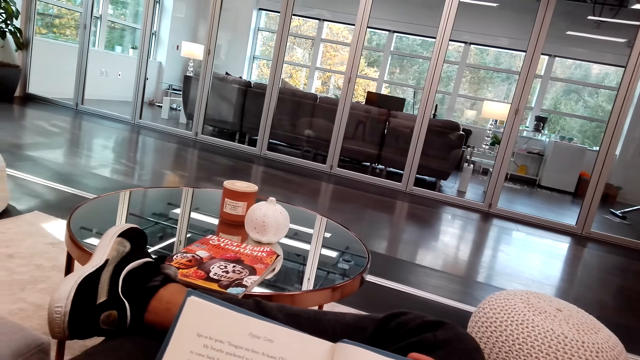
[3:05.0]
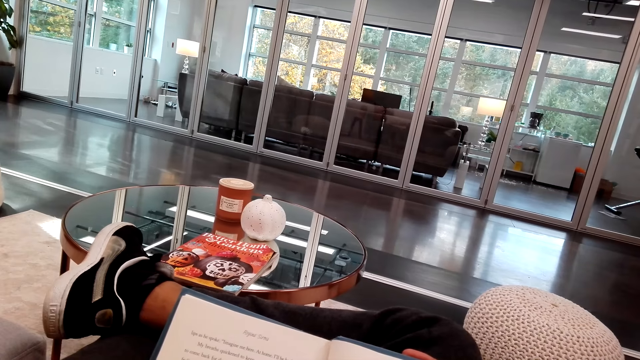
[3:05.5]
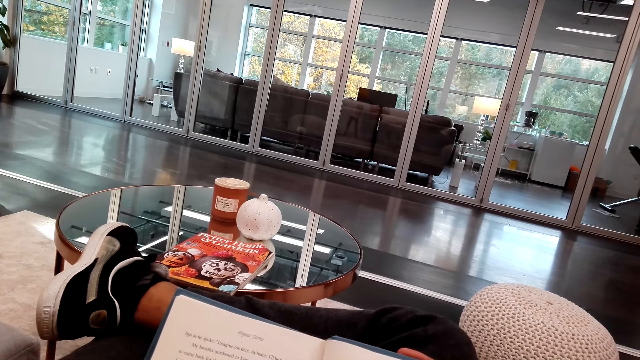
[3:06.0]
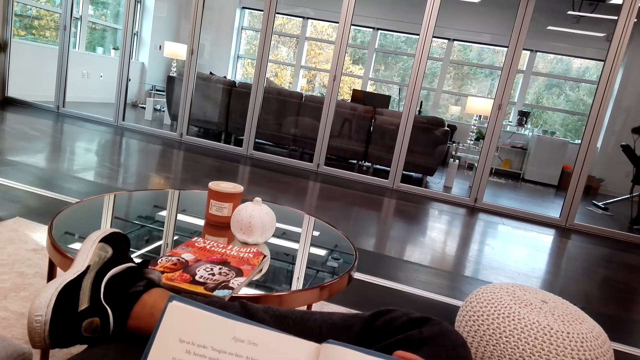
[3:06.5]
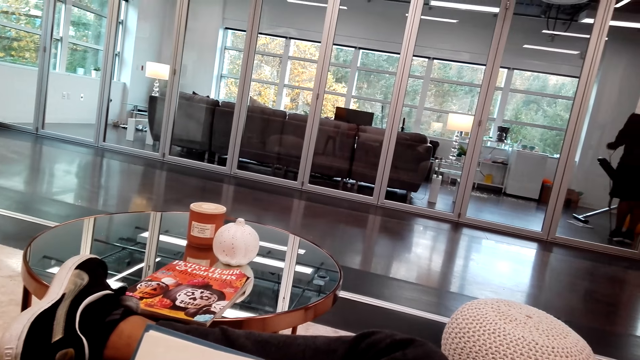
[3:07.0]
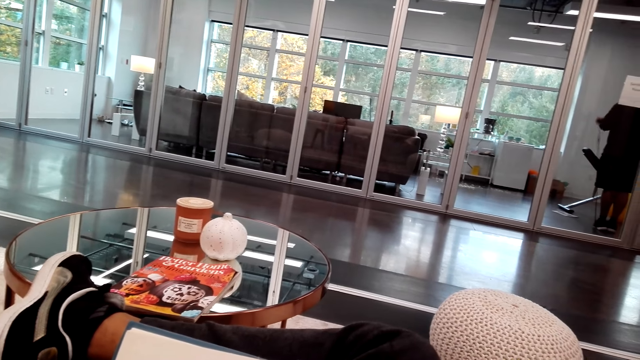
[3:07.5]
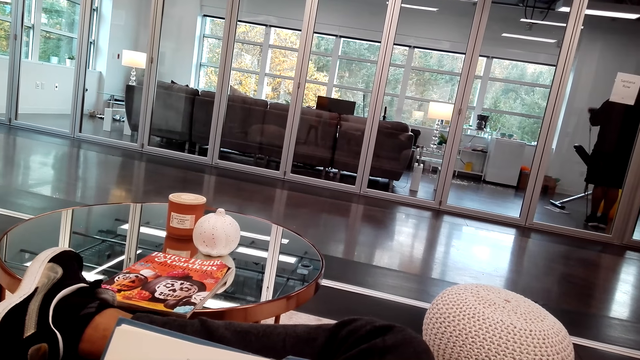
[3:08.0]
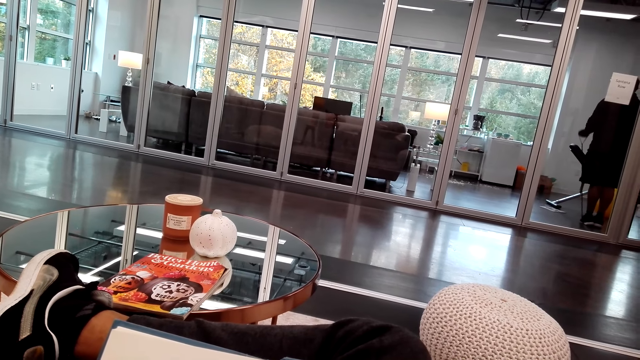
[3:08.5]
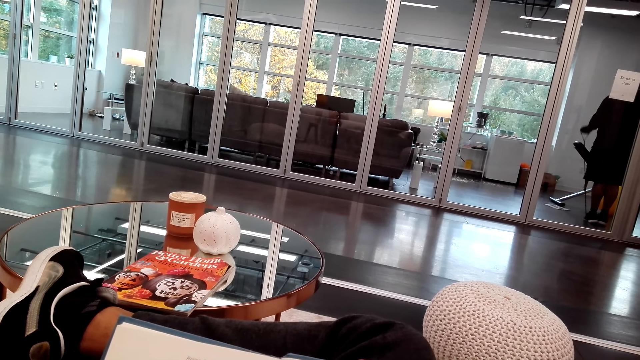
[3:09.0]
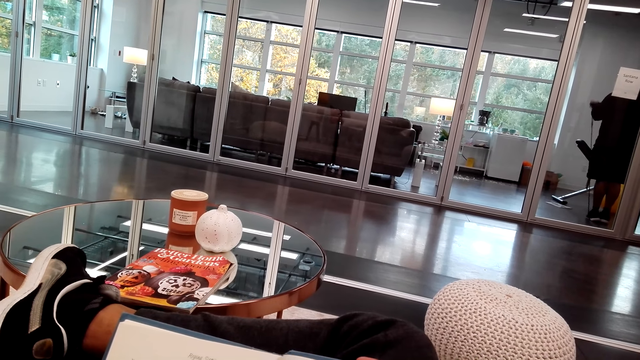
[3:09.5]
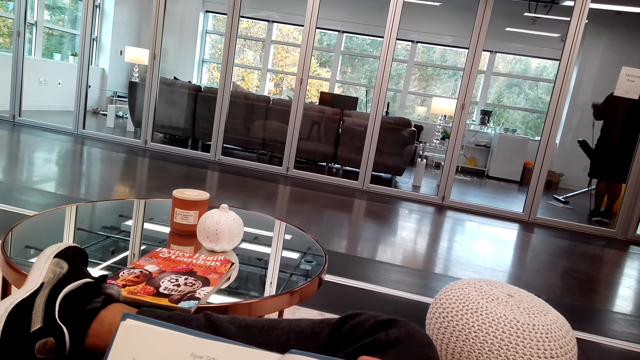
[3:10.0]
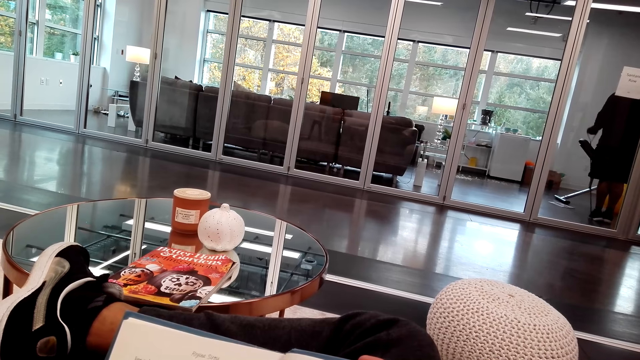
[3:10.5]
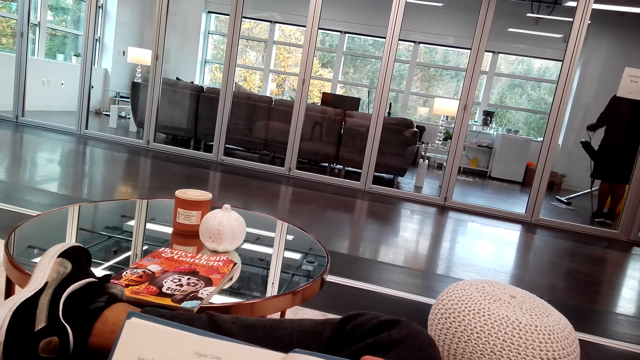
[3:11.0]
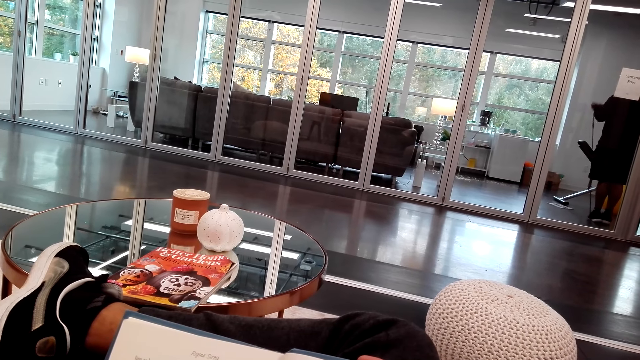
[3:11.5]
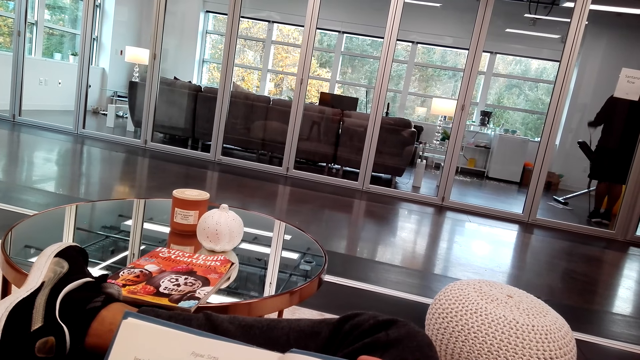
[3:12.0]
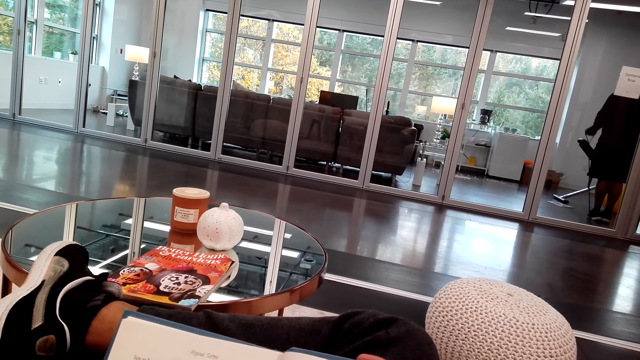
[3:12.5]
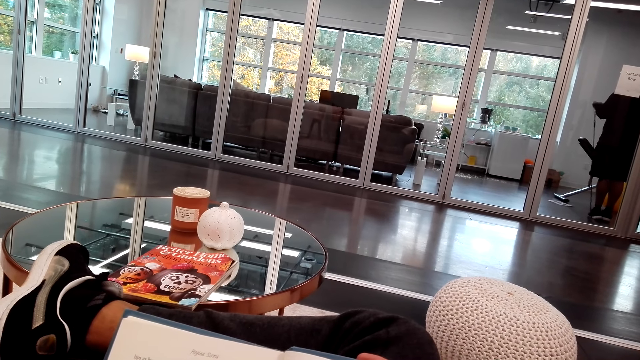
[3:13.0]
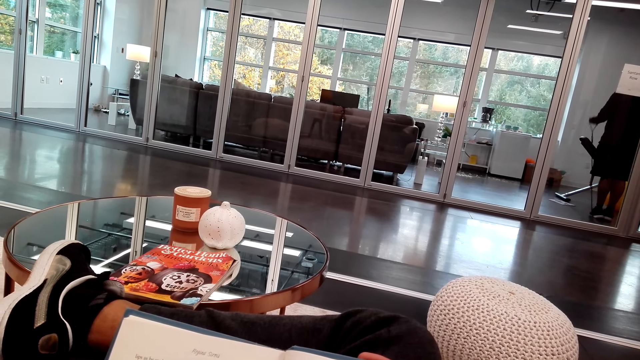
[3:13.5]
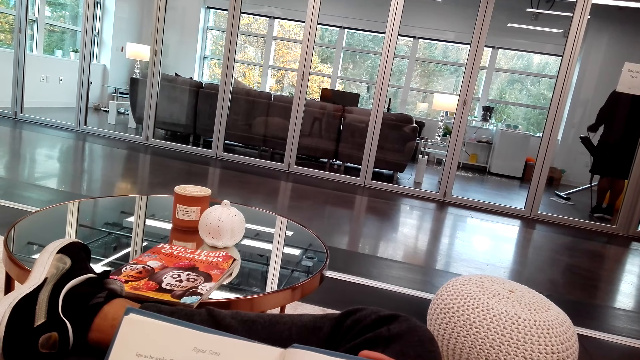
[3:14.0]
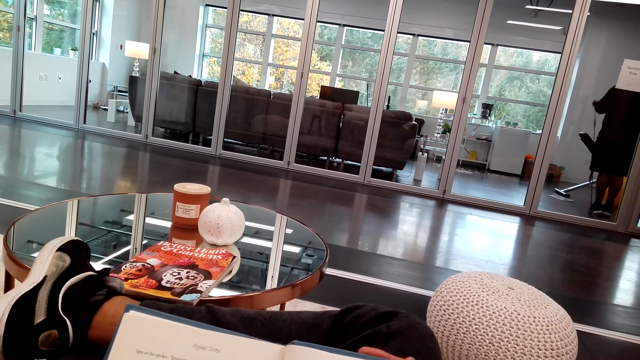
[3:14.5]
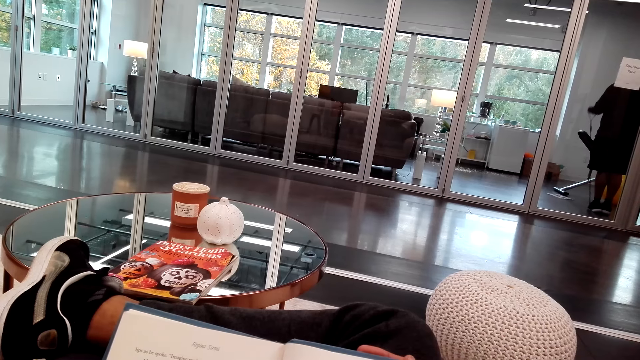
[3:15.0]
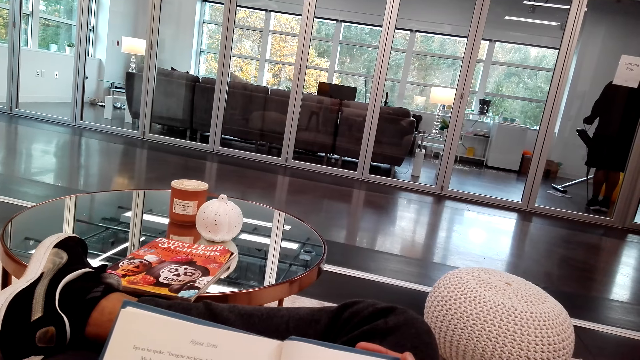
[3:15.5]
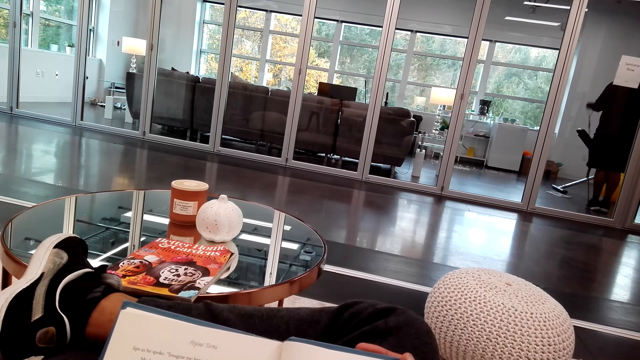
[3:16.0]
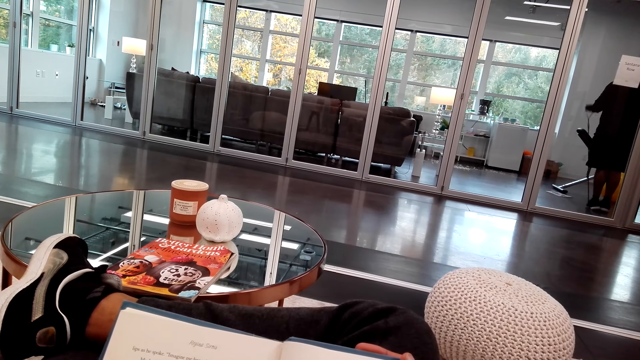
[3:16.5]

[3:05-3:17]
The camera wearer reads the book.

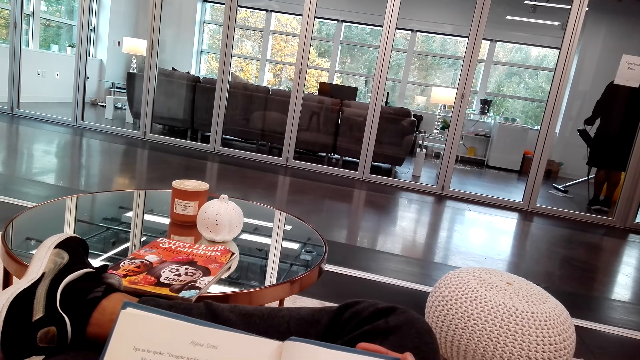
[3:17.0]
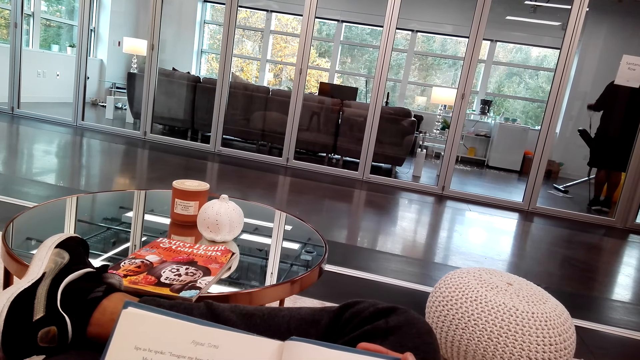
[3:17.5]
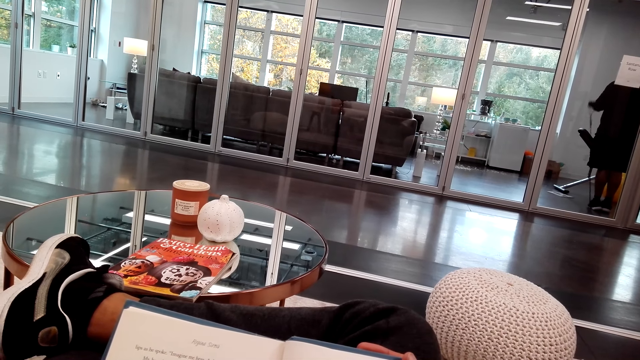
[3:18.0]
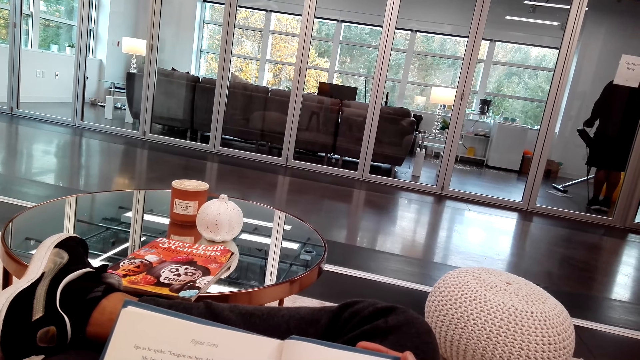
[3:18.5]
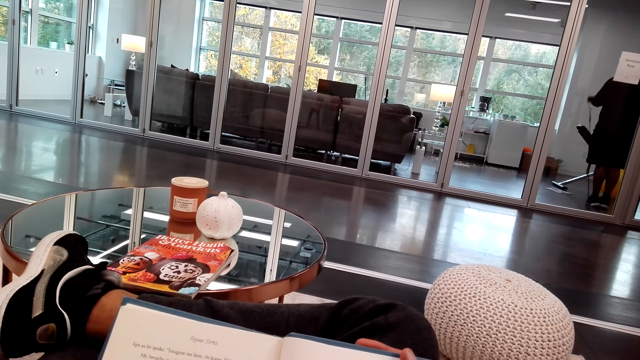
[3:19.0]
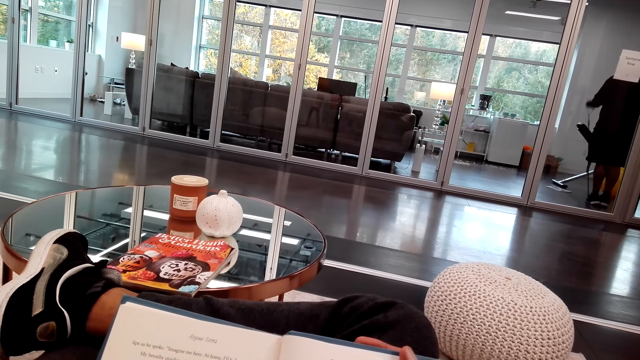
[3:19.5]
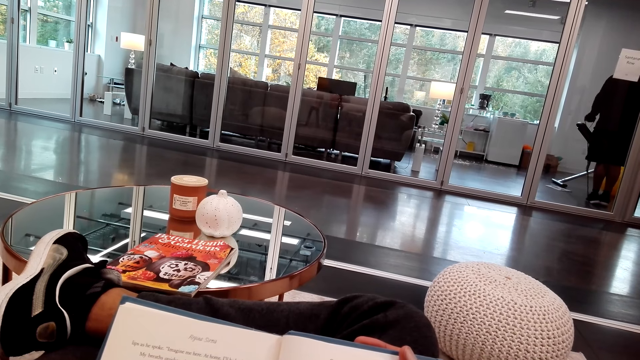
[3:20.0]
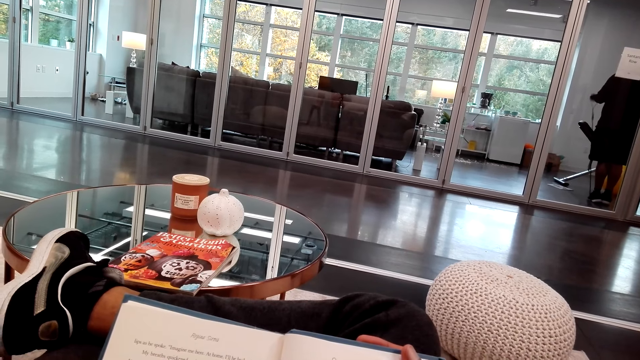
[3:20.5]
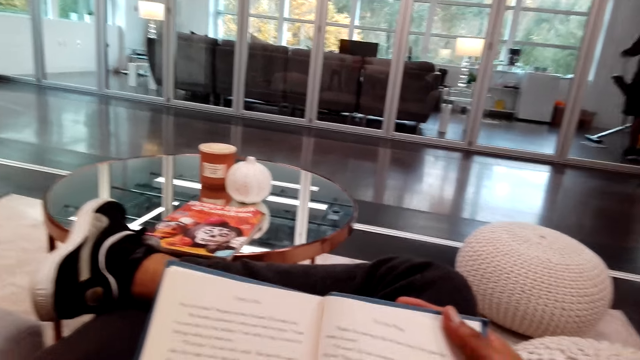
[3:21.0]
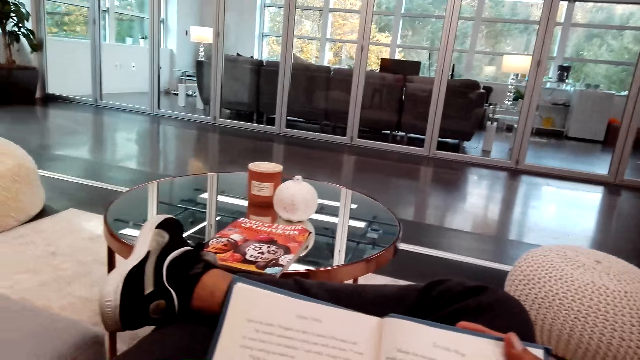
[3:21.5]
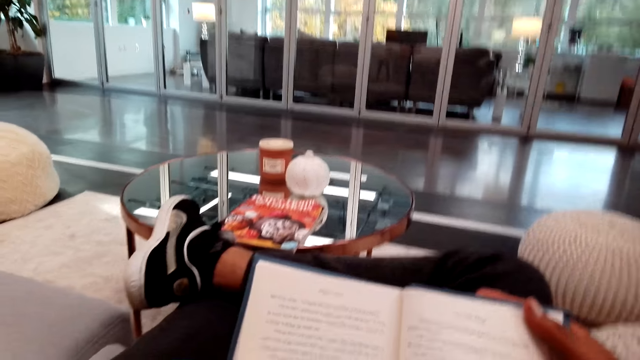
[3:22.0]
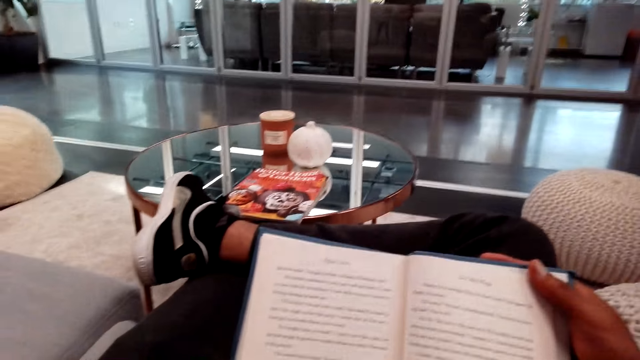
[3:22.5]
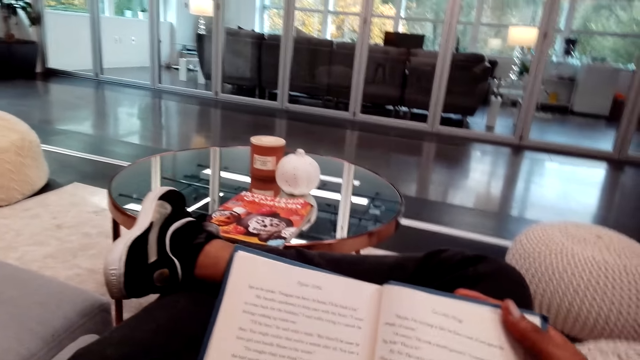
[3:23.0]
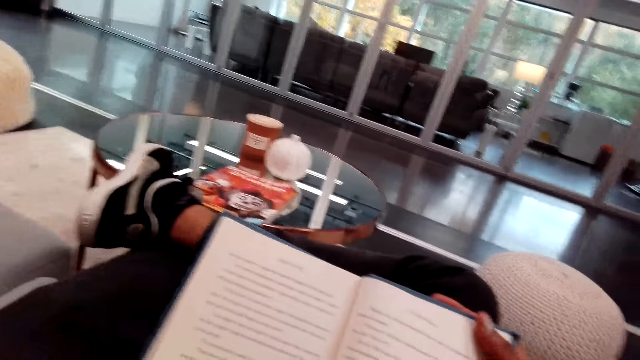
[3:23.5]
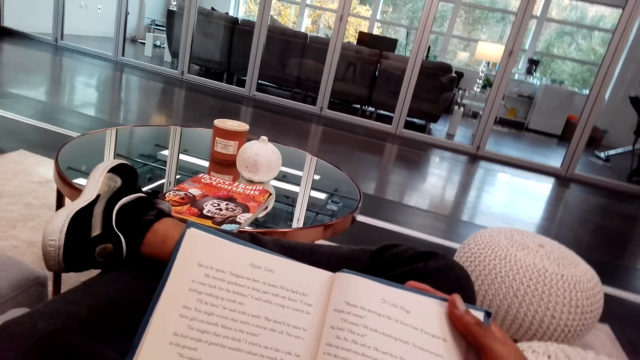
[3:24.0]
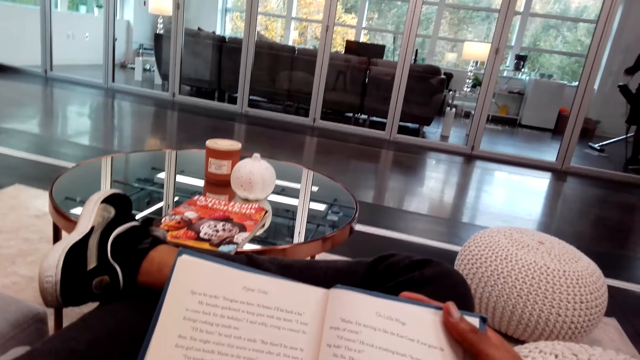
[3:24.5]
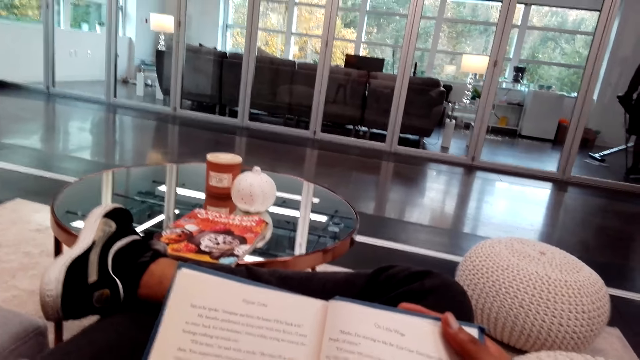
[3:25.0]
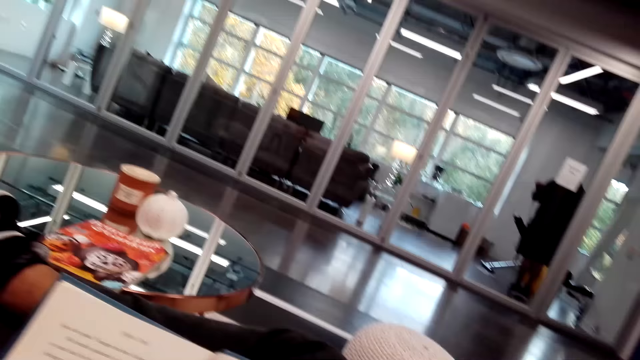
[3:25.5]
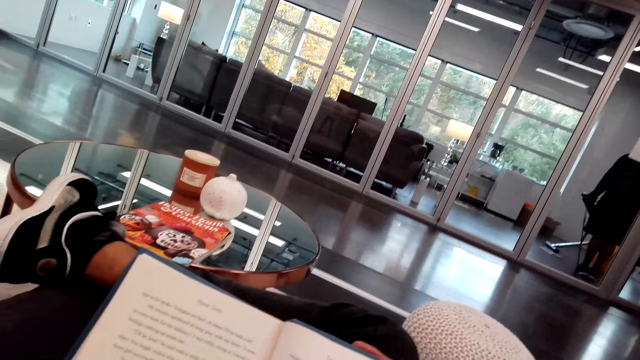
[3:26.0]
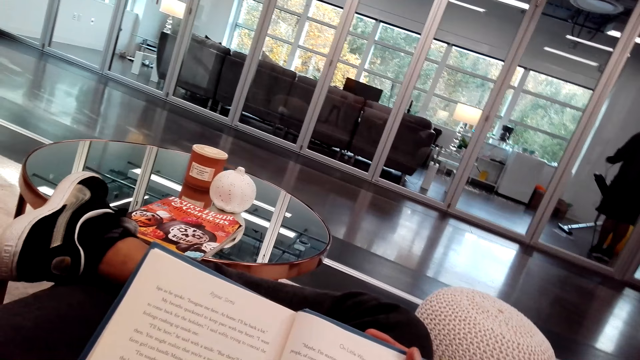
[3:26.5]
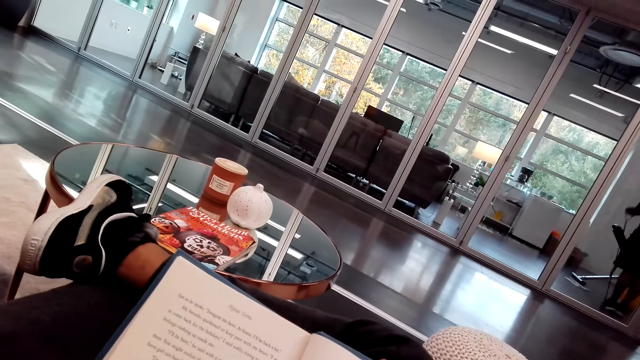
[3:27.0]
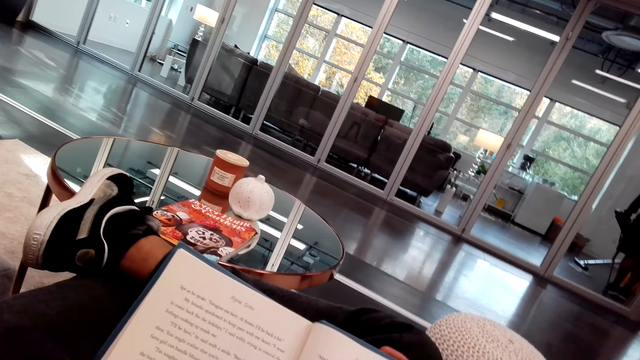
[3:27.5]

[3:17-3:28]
The camera wearer adjusts the camera.
